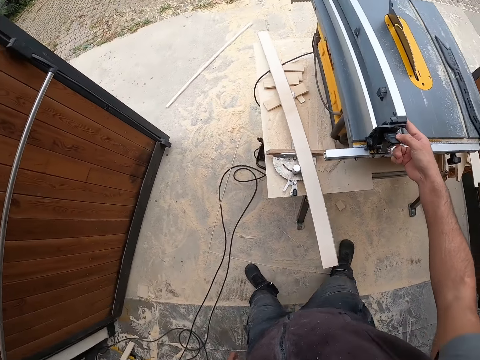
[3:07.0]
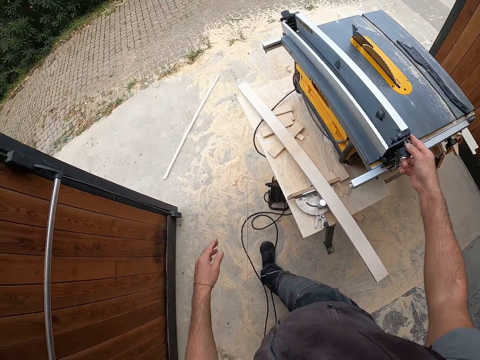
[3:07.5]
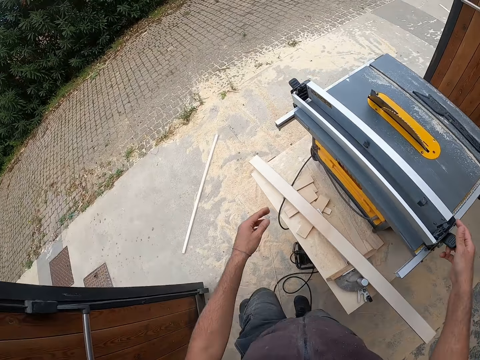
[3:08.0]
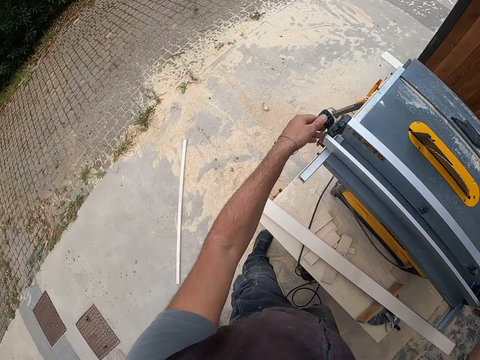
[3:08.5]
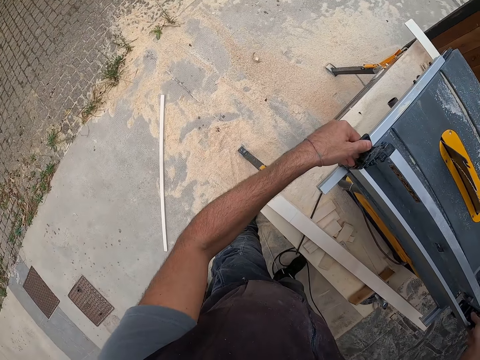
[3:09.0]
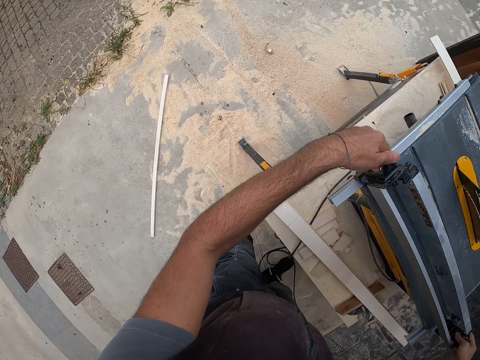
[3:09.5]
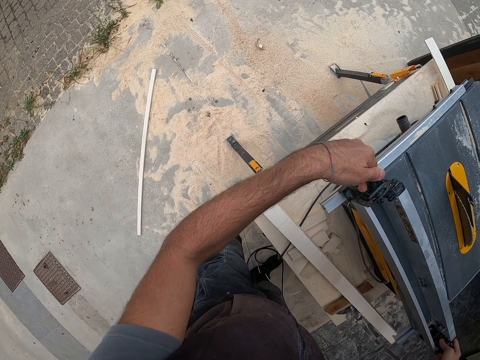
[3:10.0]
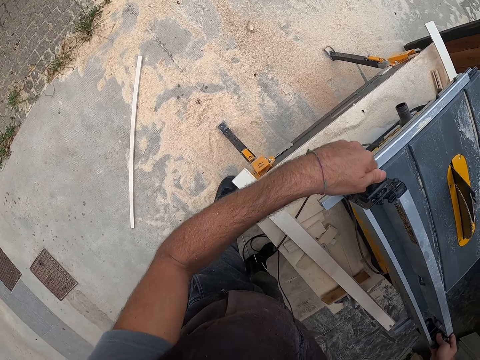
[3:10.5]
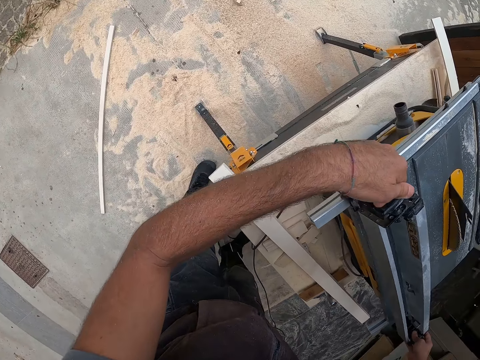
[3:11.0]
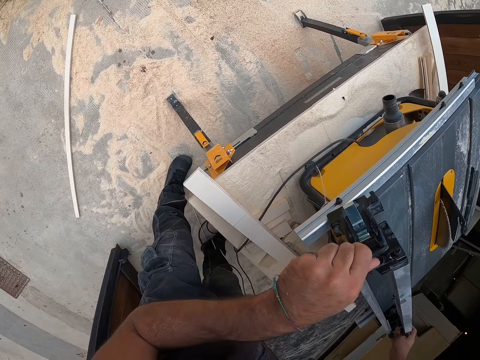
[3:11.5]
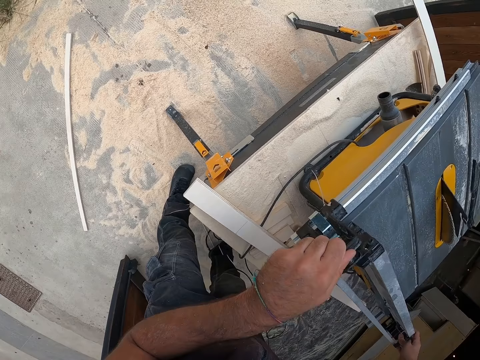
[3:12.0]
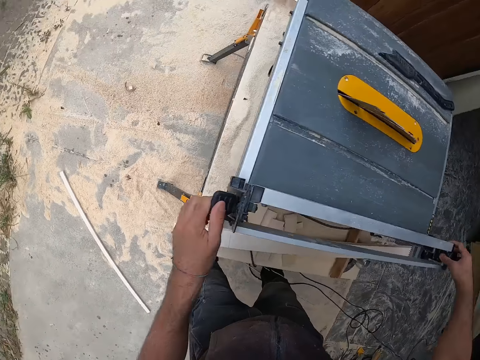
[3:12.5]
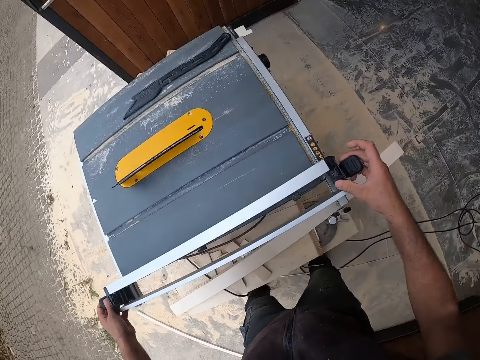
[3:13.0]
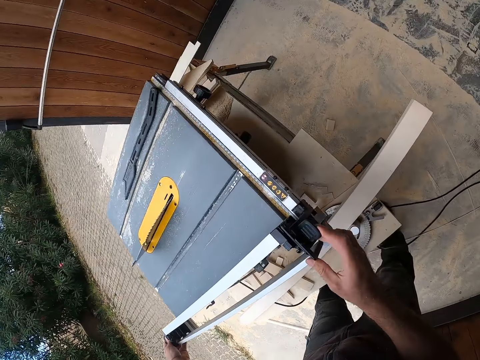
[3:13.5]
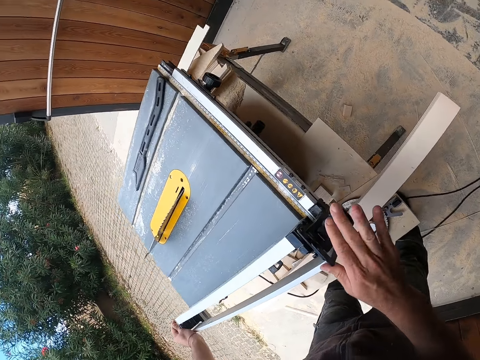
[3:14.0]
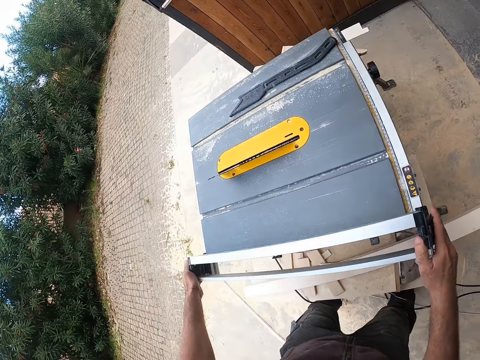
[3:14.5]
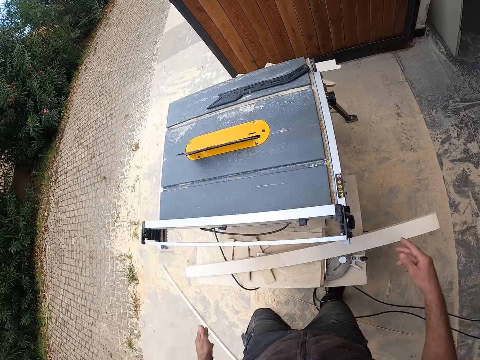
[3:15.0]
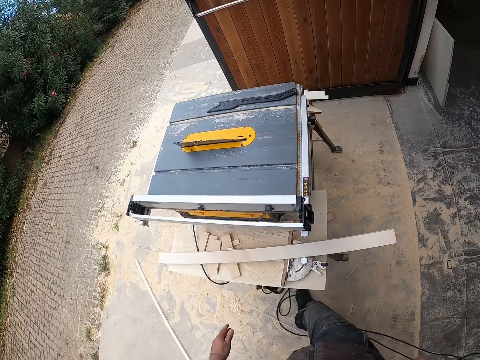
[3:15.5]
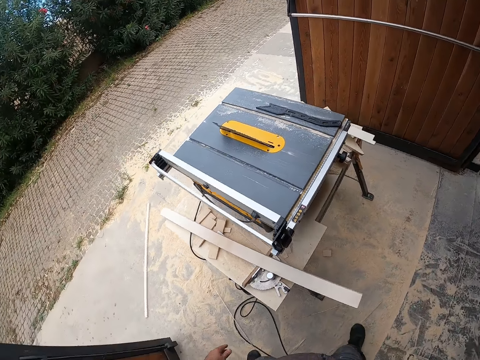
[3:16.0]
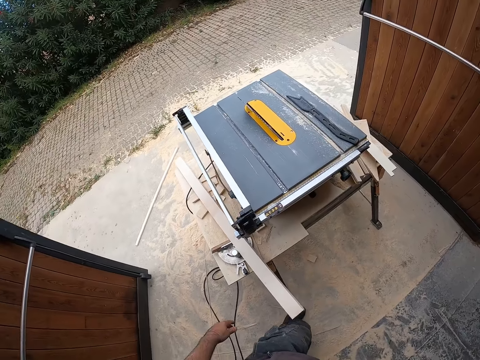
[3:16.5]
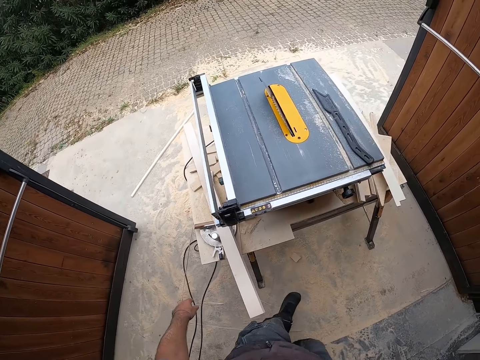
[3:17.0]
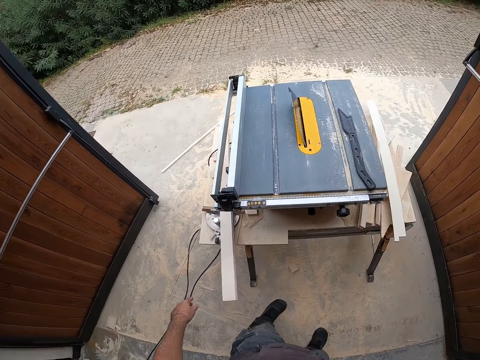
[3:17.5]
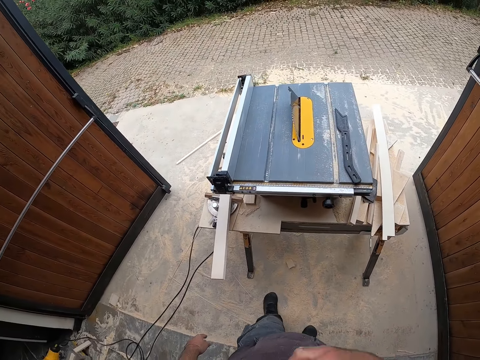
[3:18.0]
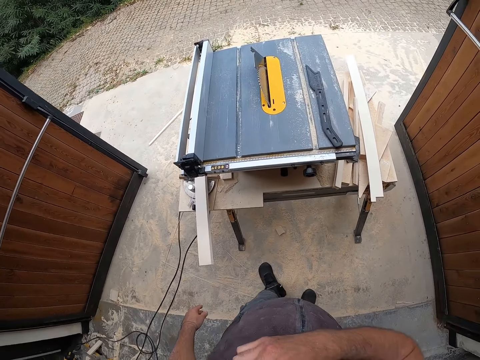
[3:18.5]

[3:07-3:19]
The camera wearer holds the adjustable fence with the left hand. They put the adjustable fence on the table saw. They lock the fence lock with both hands. They walk in the room.

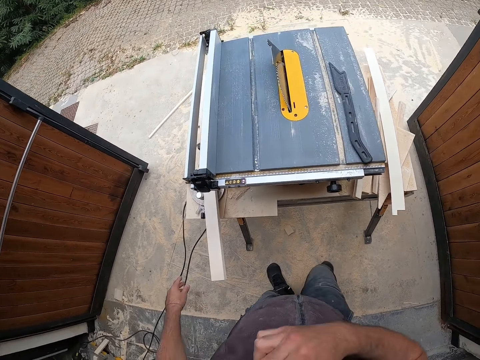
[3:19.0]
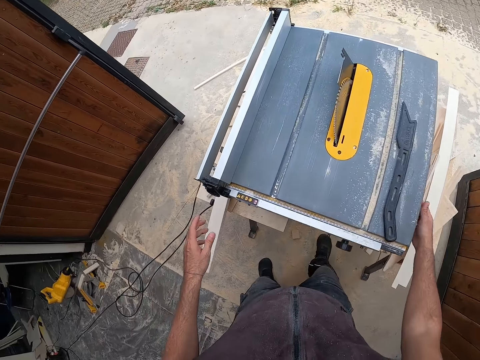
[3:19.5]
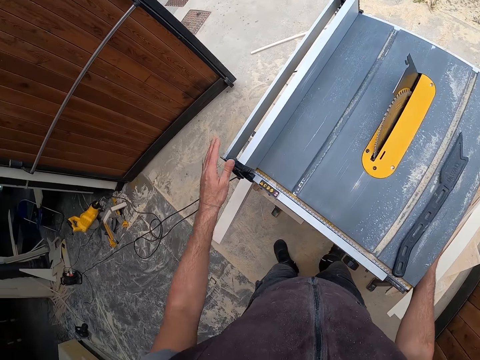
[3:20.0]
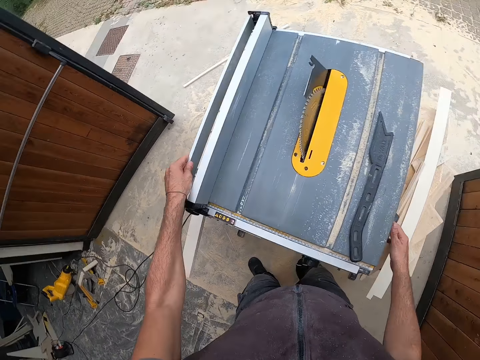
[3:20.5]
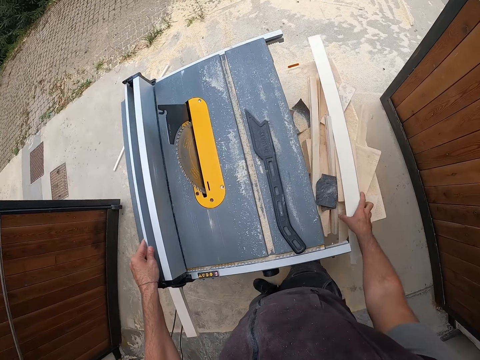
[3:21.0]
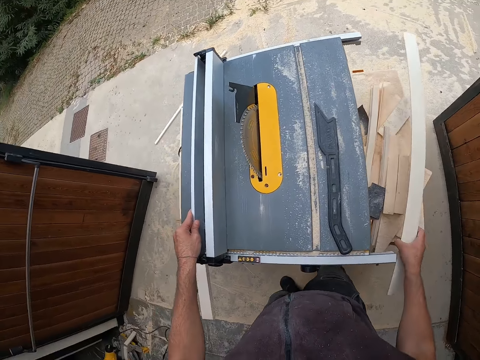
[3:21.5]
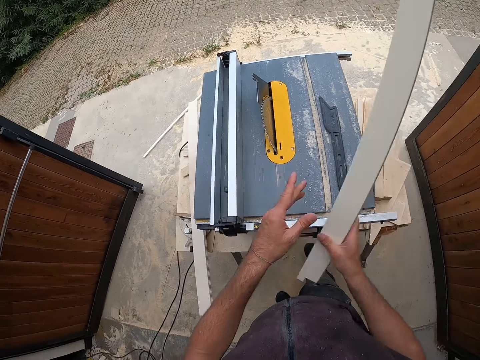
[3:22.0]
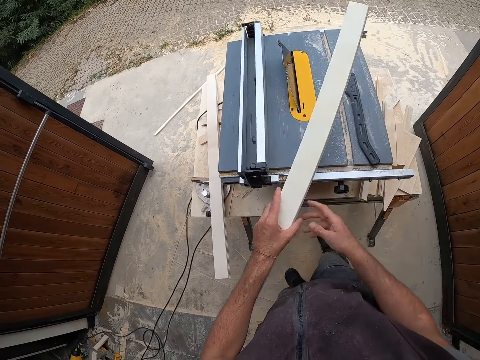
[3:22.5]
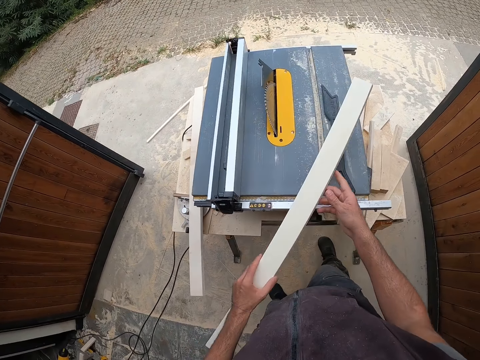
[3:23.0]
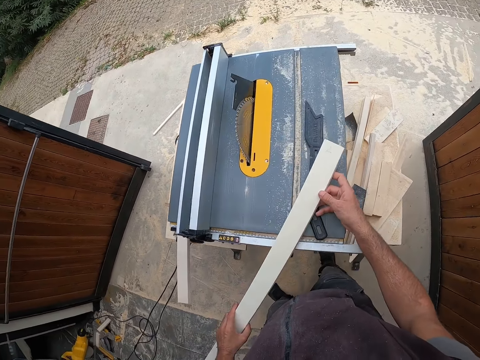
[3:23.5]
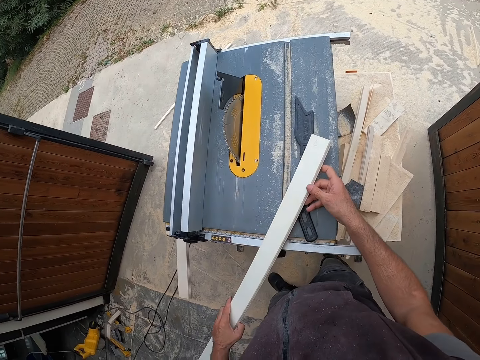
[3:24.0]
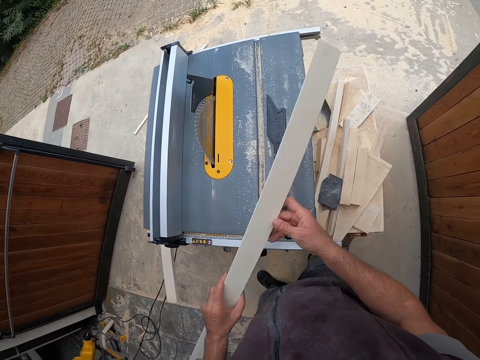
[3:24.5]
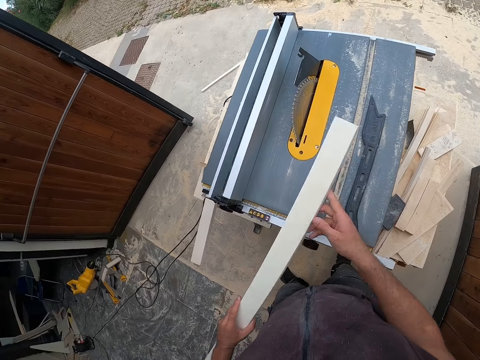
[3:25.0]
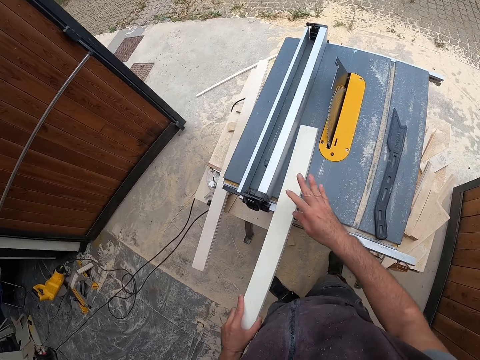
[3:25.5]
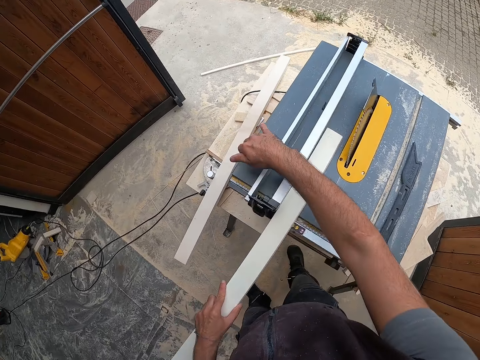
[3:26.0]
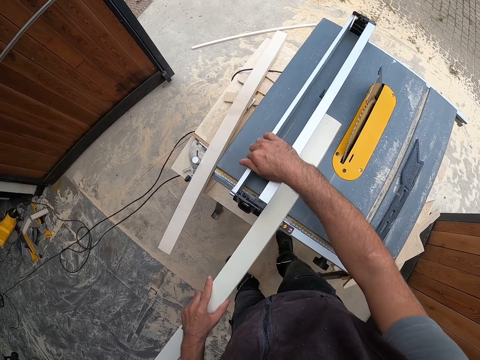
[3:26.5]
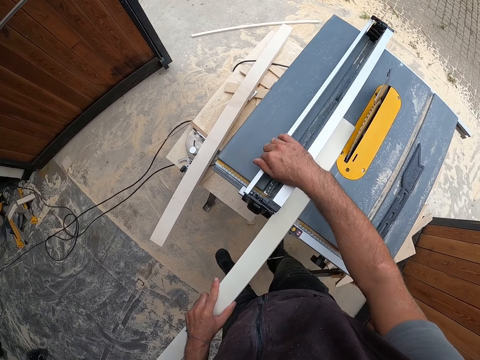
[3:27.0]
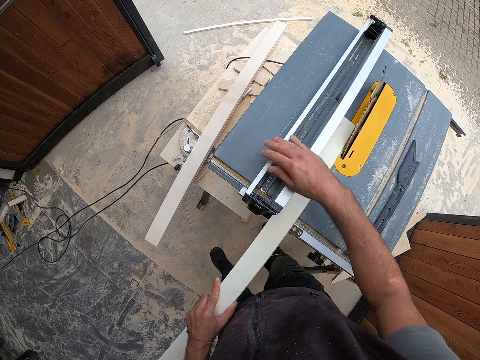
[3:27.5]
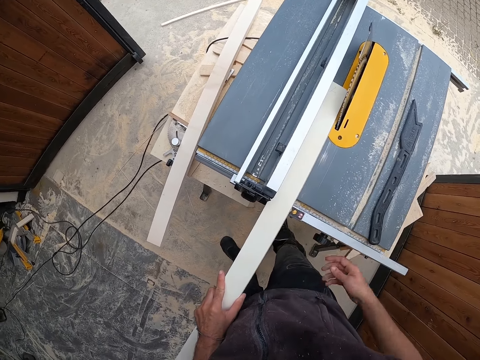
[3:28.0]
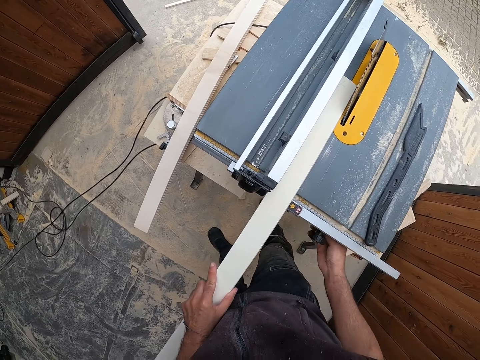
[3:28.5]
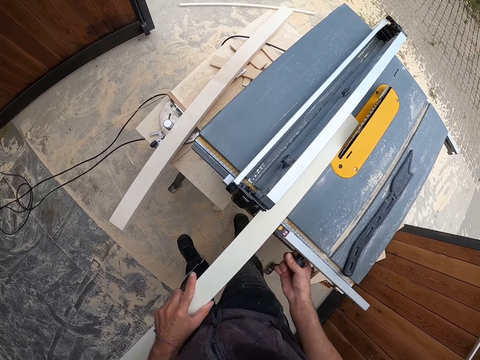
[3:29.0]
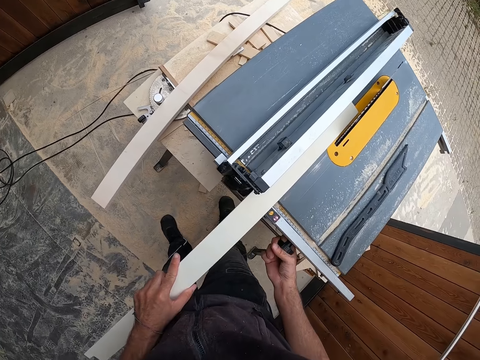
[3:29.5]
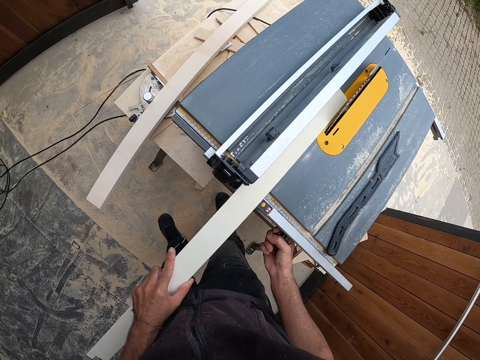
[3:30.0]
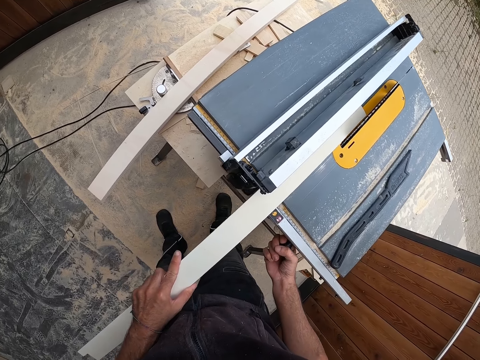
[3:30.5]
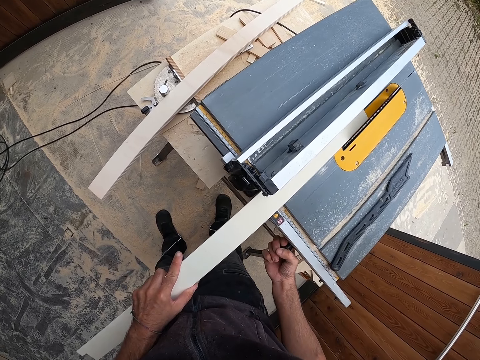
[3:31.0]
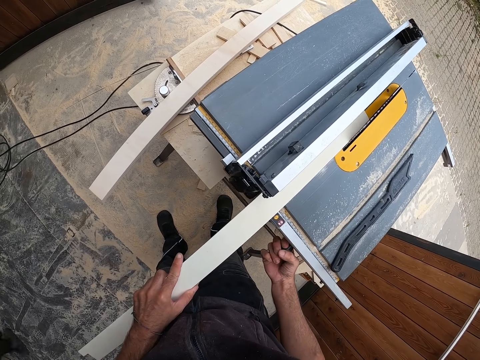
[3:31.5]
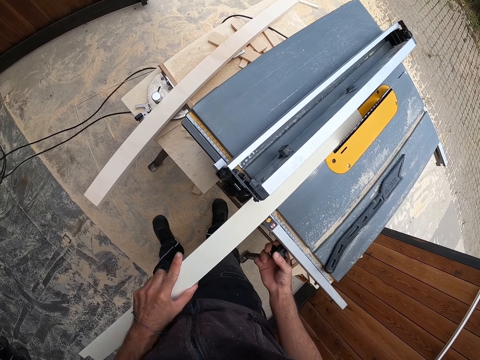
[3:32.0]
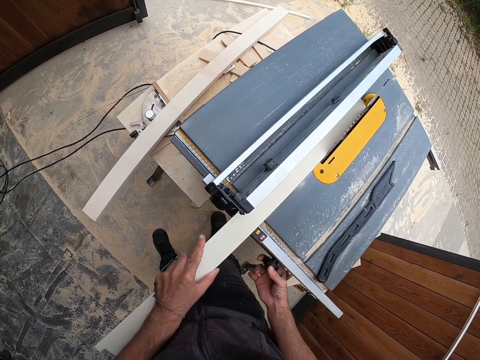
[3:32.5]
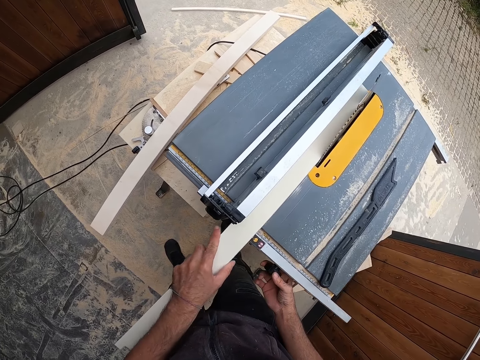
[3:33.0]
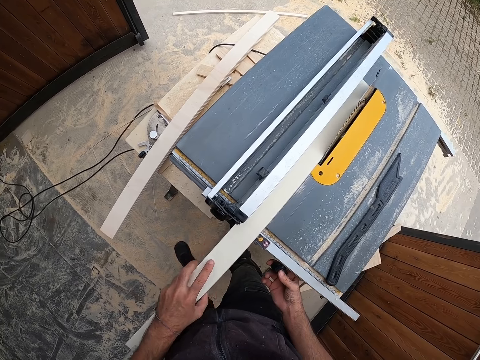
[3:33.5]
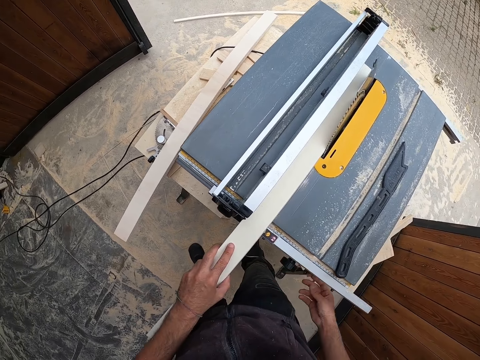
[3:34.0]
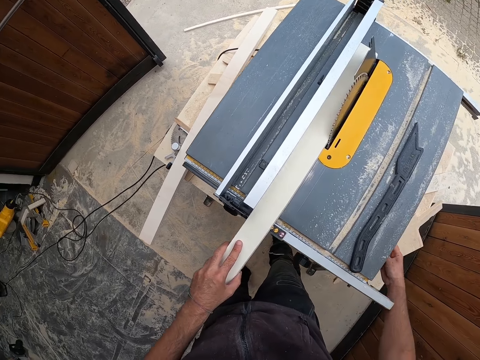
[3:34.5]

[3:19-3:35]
The camera wearer stares at the table saw. He holds the adjustable fence with the left hand. He moves the rip fence with his left hand. He picks up the piece of wood on the table with his right hand. He moves the wood to the left hand. He holds the piece of wood with both hands. He holds the wood with the right hand. He moves the rip fence with his right hand. He places the piece of wood on the table top with his left hand. He tightens the adjustable fence. He loosens the adjustment handle with his right hand. He adjusts the piece of wood on the table top with his left hand.
